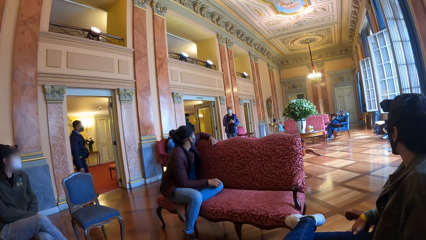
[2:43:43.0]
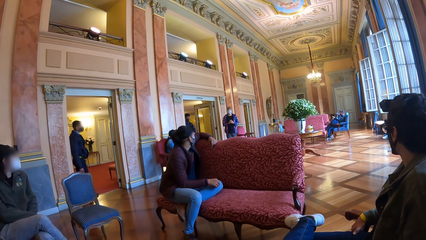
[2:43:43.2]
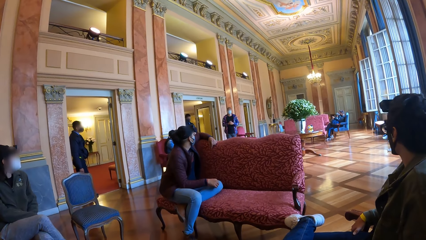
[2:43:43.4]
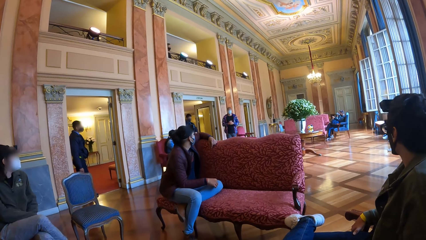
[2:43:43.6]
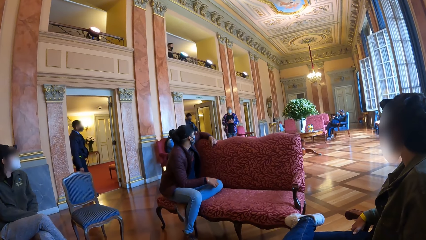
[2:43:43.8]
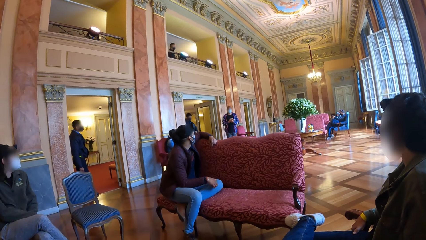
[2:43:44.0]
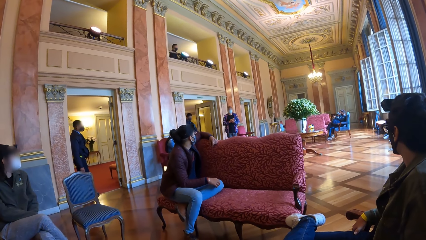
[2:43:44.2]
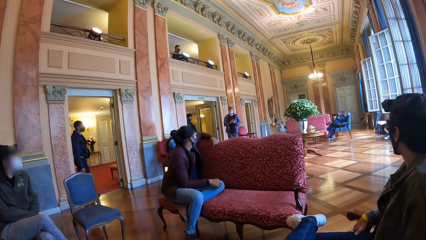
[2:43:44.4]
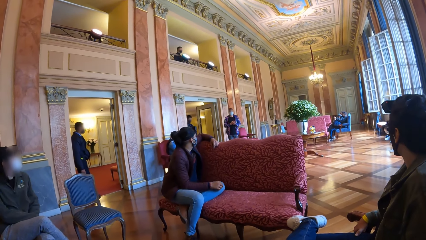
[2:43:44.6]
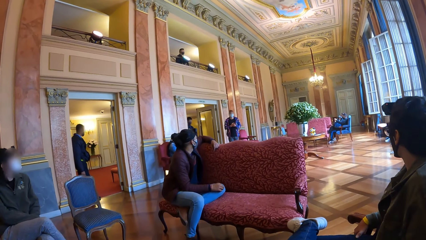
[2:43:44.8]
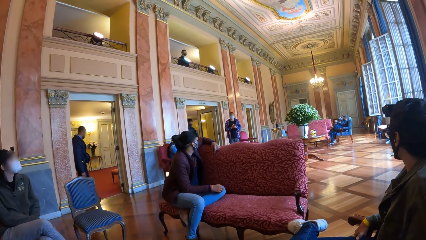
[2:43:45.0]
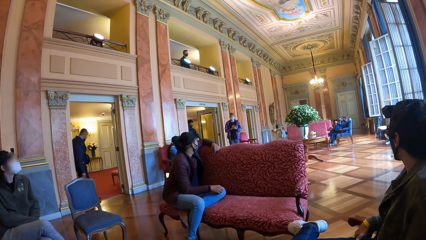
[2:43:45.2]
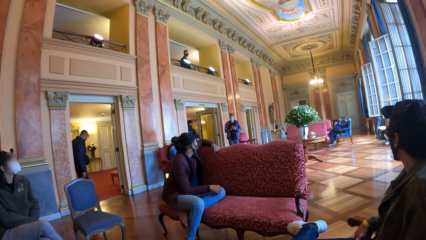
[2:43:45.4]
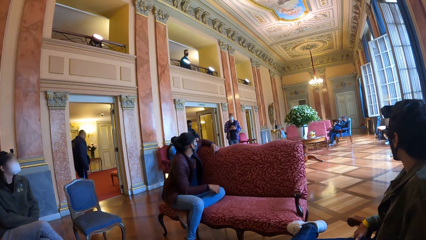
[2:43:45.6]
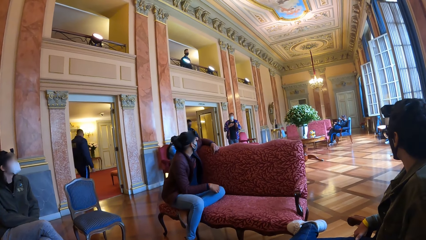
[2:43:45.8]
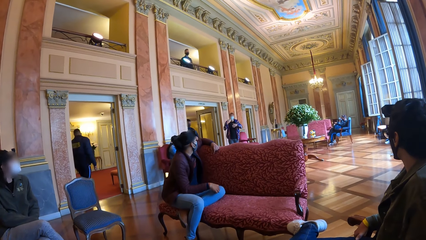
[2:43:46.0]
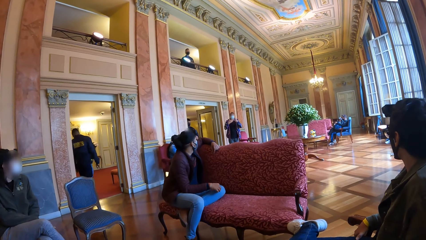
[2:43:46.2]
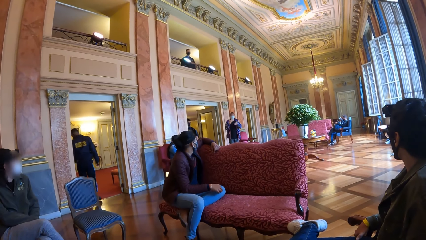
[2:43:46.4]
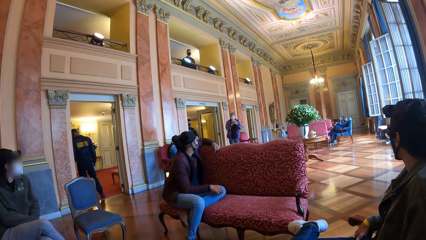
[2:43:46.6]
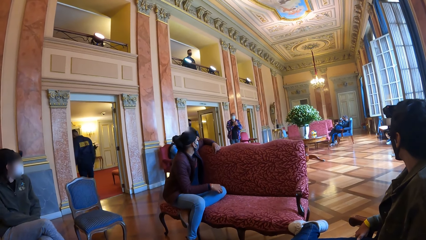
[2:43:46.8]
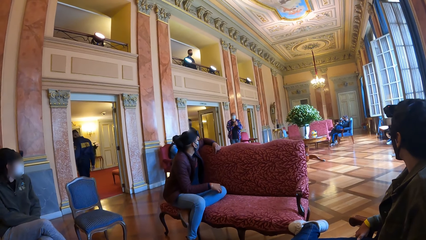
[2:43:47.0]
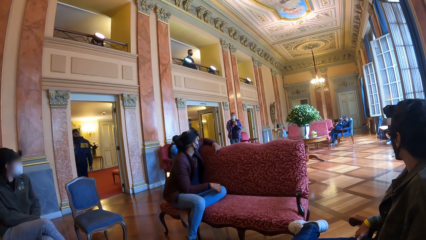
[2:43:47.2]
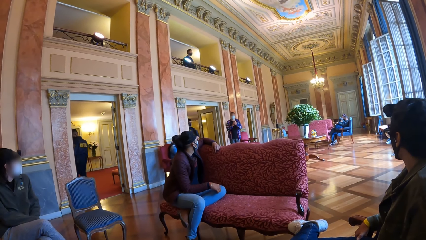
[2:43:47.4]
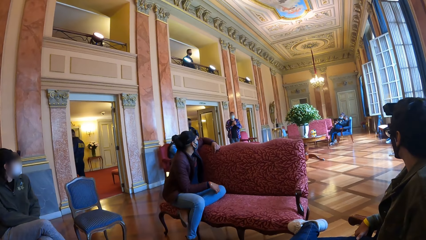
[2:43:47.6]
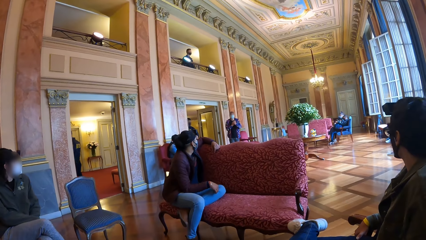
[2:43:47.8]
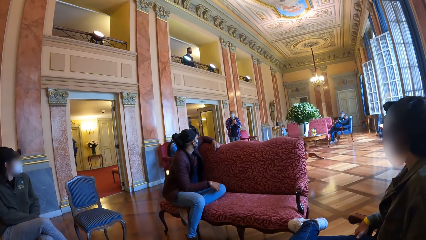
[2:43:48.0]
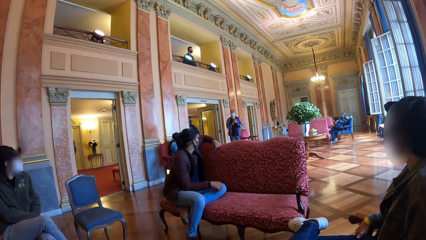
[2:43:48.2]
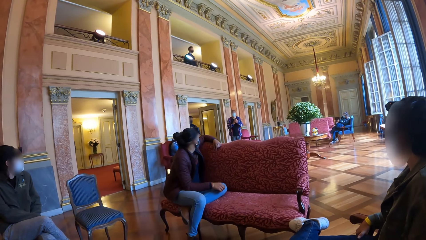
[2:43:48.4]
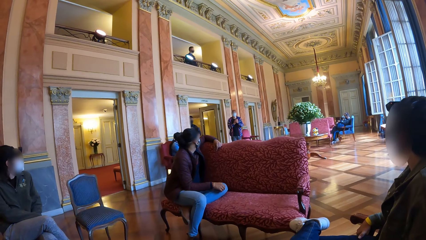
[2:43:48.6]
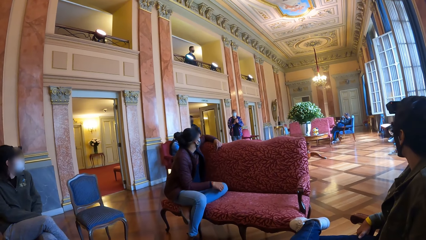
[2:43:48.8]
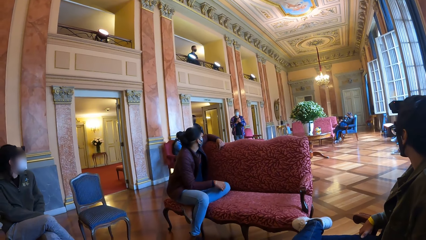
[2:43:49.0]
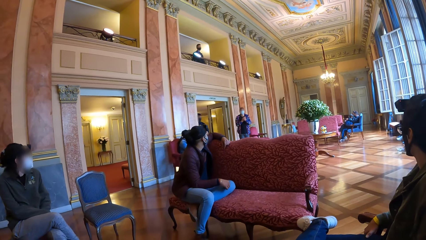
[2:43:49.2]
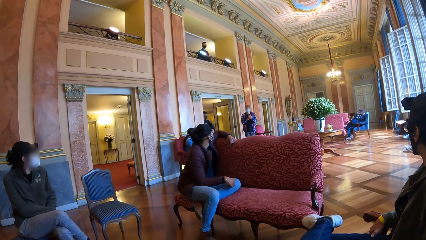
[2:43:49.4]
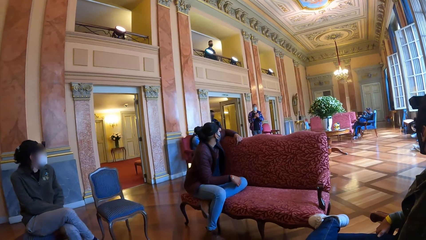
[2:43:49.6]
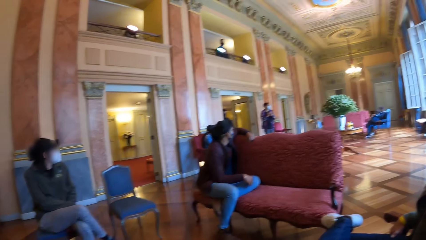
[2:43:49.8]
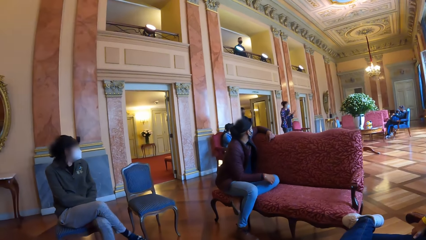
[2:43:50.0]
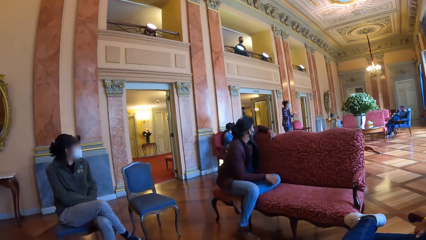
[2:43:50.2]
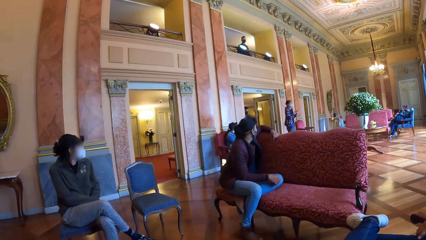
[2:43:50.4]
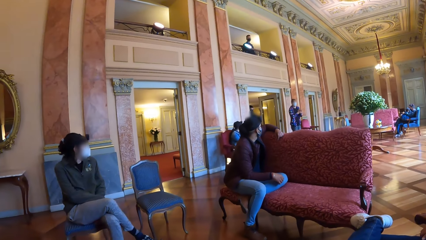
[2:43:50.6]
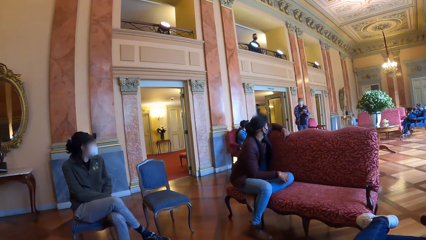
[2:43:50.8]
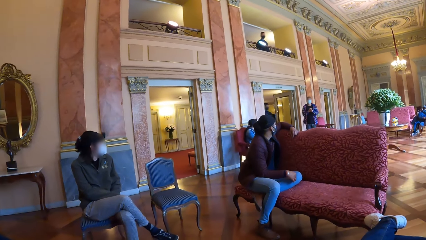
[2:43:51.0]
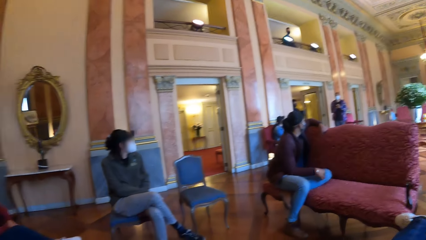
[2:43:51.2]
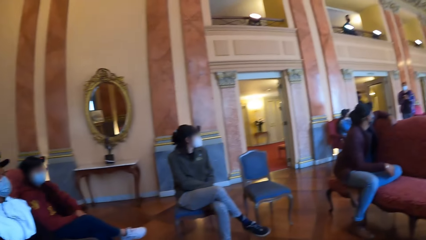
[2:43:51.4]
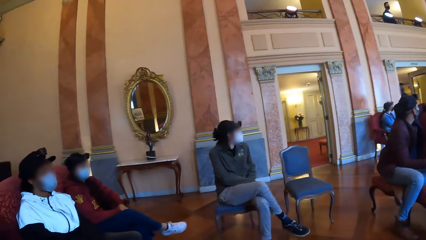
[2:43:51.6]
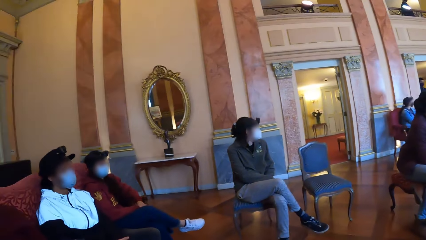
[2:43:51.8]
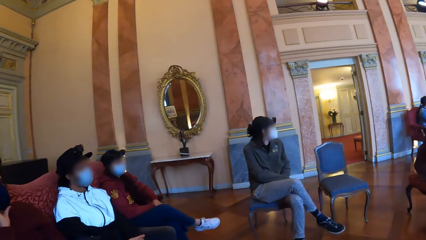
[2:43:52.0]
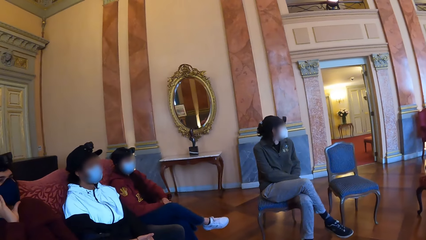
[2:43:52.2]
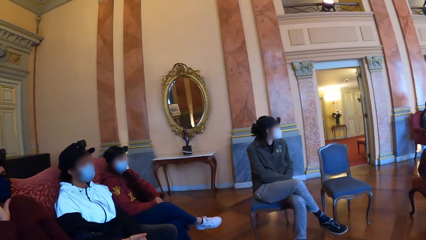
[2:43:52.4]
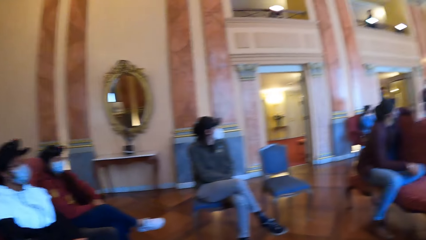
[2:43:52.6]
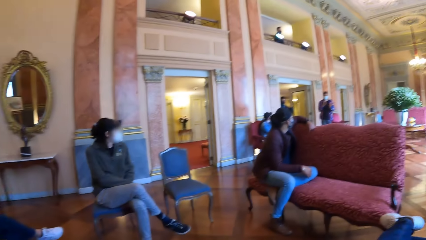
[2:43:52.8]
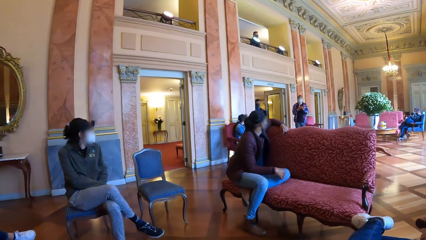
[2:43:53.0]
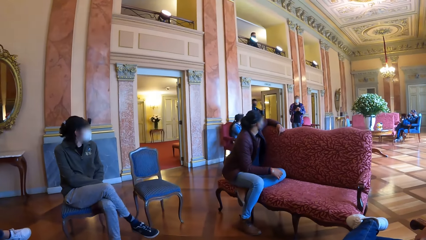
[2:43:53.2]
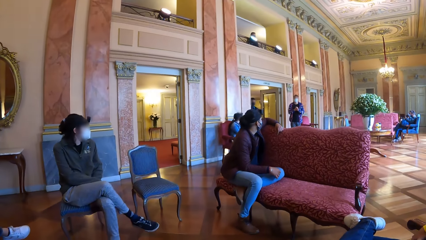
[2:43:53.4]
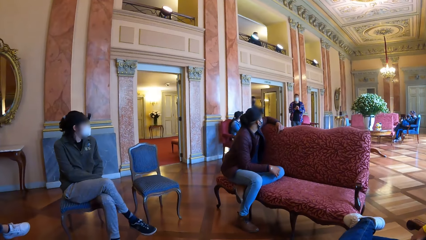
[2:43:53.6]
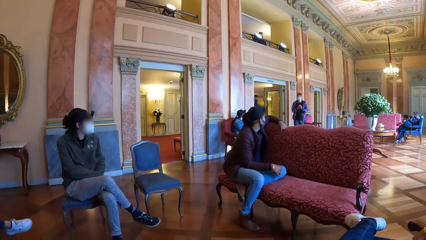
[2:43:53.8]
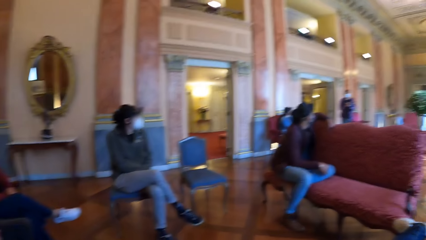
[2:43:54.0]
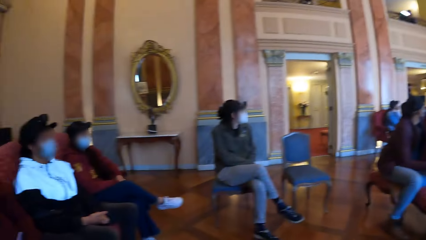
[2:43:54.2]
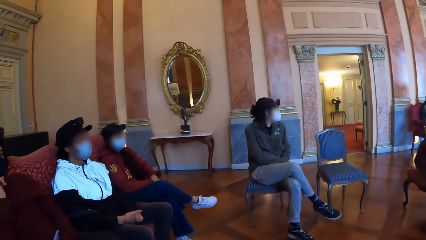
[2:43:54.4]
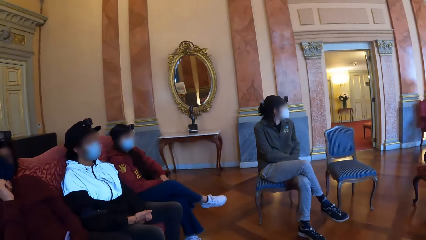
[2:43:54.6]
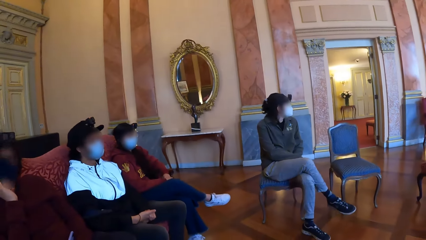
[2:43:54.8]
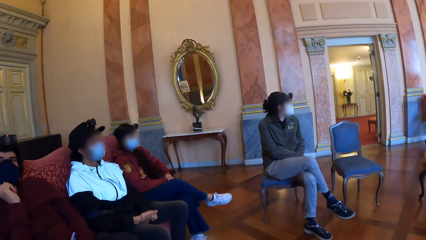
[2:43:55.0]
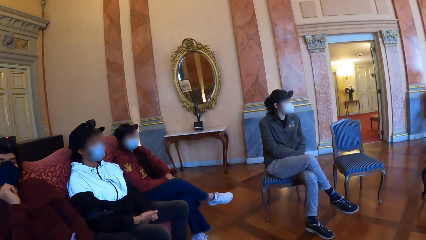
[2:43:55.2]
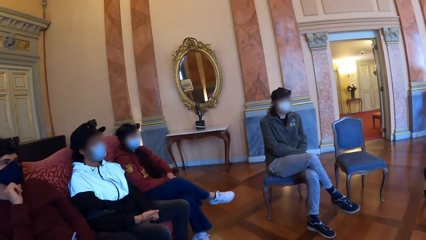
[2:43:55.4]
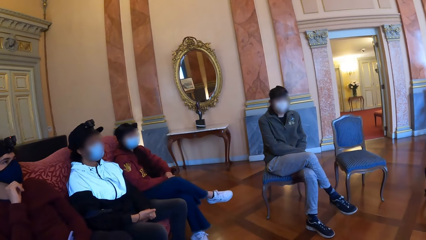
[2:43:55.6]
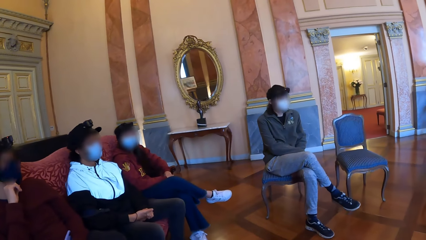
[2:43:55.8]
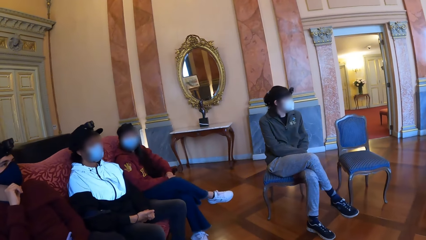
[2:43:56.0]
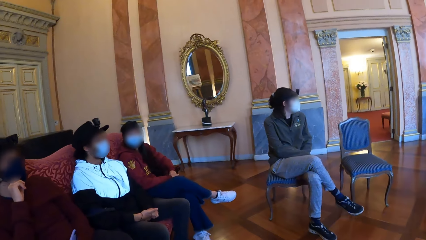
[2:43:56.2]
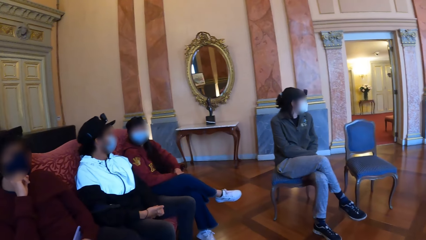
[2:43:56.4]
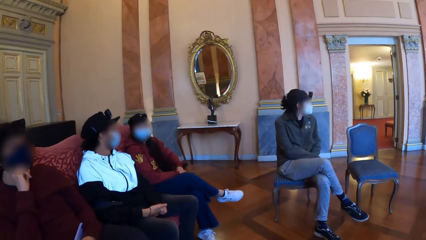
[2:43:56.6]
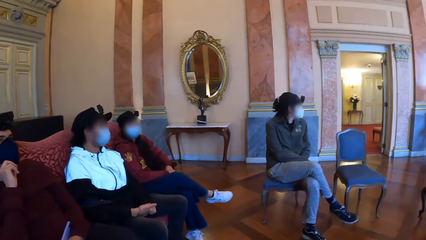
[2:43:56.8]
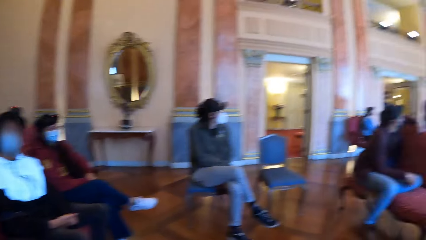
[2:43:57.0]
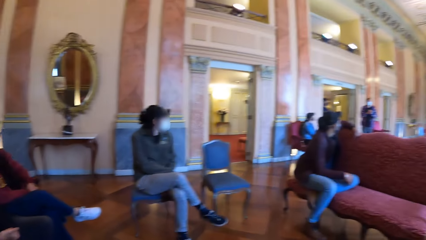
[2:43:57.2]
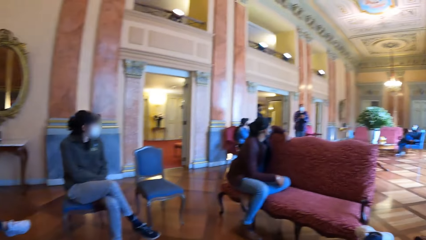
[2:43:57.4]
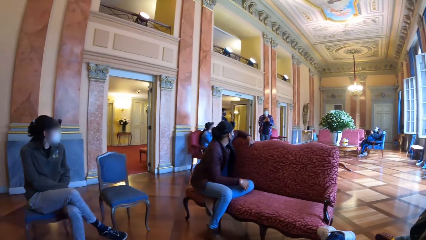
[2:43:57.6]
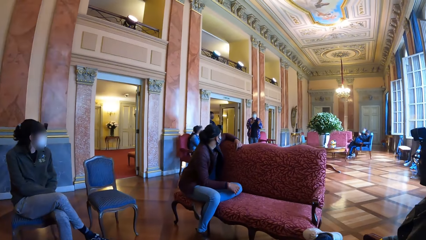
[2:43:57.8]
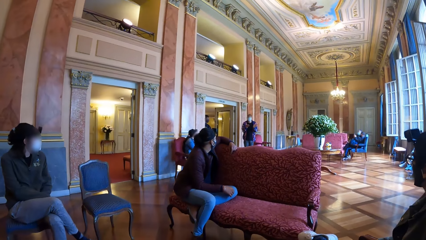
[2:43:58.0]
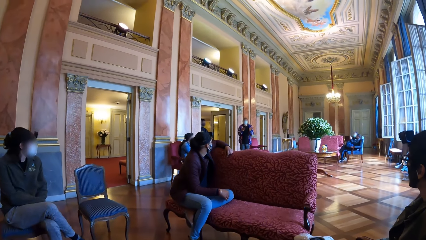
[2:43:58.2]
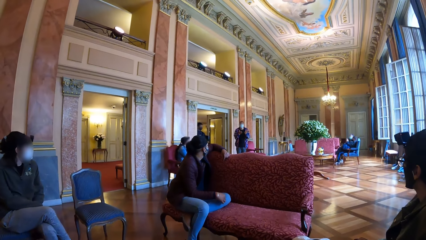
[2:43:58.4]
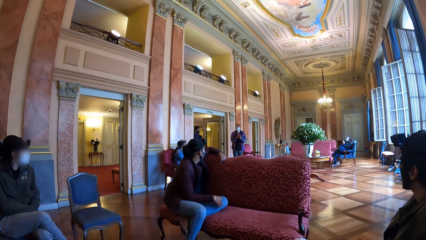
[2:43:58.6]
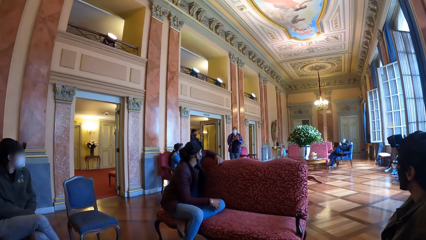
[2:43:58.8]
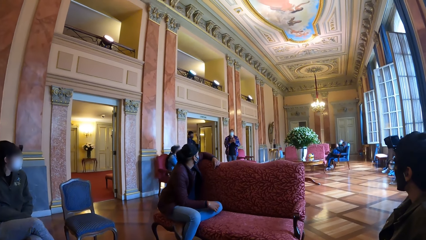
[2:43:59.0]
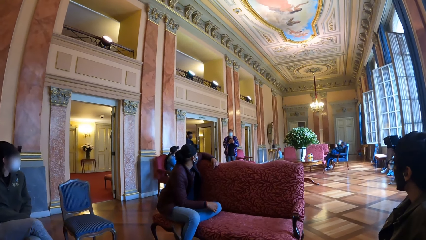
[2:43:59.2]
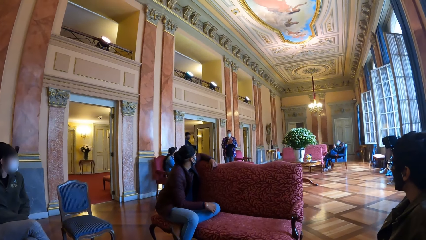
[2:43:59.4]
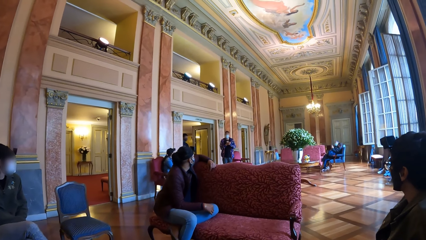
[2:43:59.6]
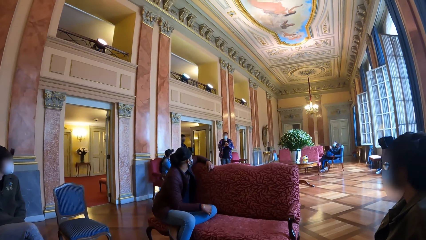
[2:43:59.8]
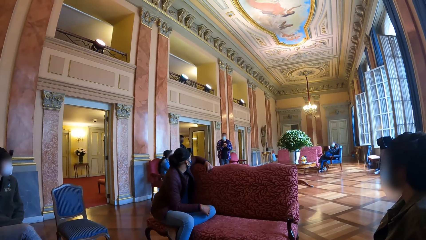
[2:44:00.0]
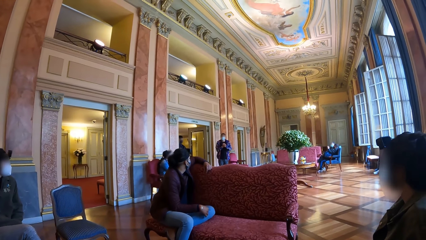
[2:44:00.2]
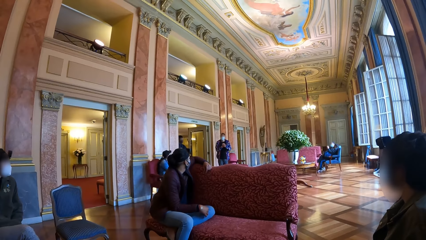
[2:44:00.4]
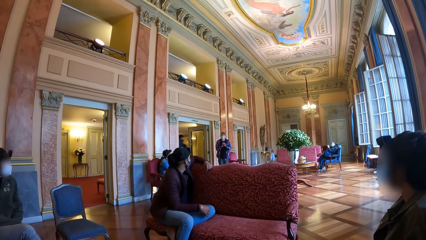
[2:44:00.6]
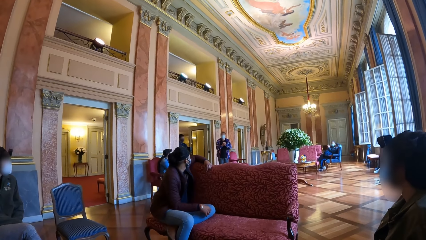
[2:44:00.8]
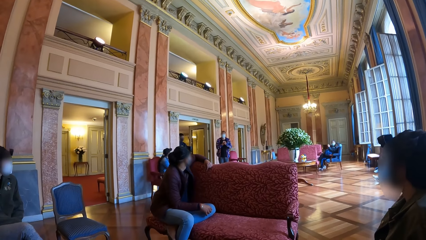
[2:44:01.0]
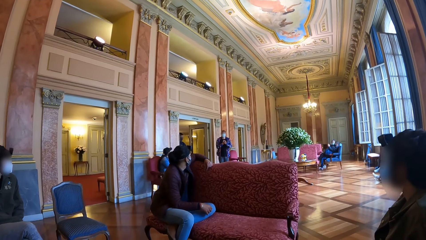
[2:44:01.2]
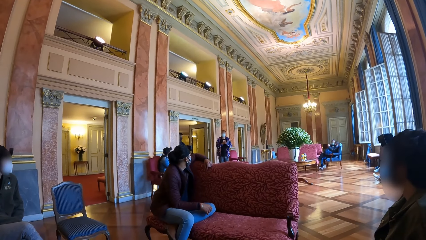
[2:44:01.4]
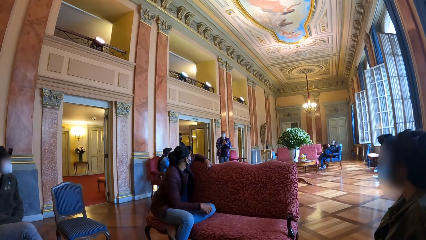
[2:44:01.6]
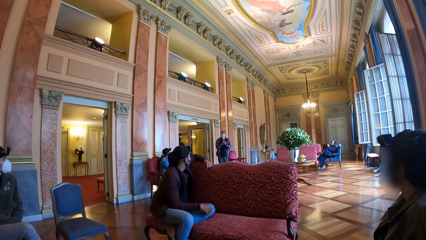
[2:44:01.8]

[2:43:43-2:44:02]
The man holds his hands together.
